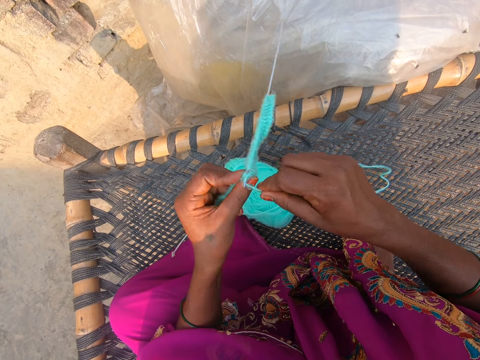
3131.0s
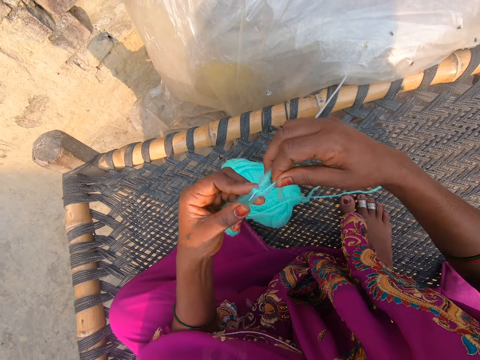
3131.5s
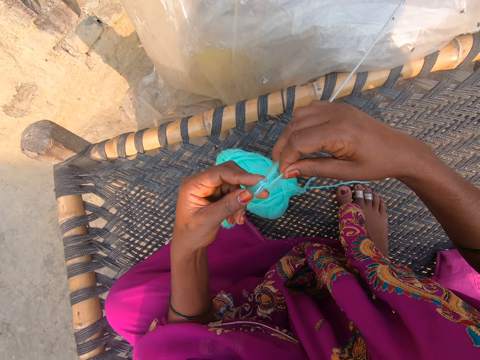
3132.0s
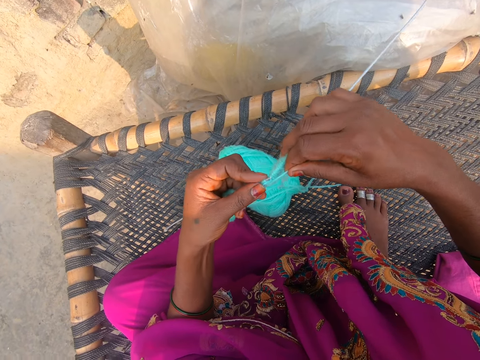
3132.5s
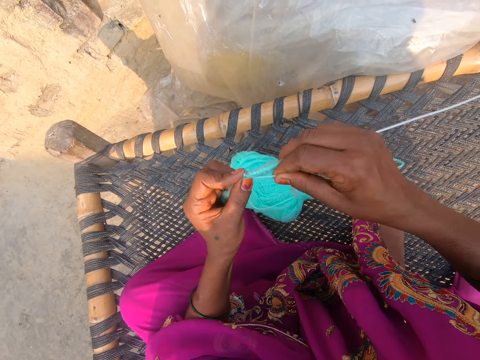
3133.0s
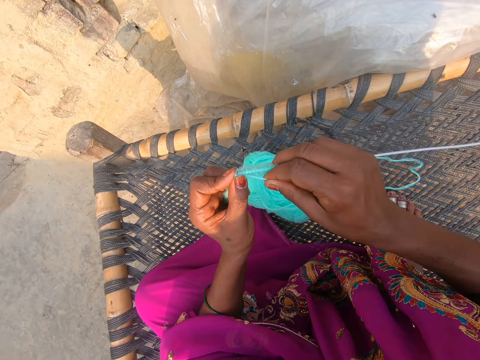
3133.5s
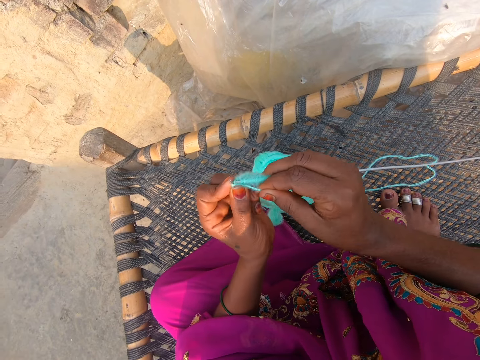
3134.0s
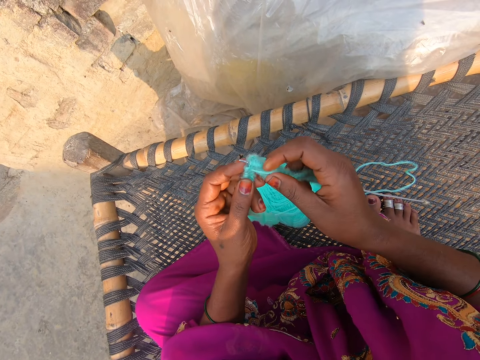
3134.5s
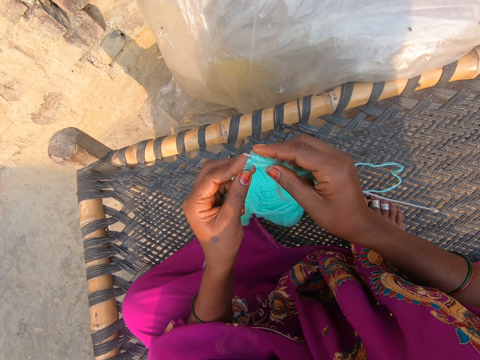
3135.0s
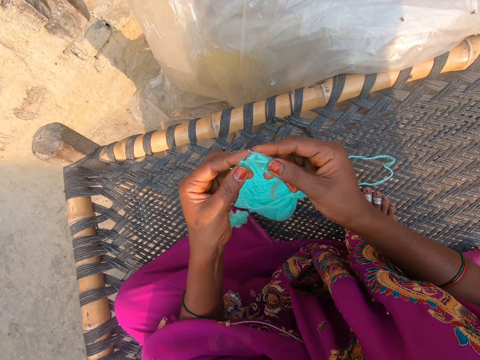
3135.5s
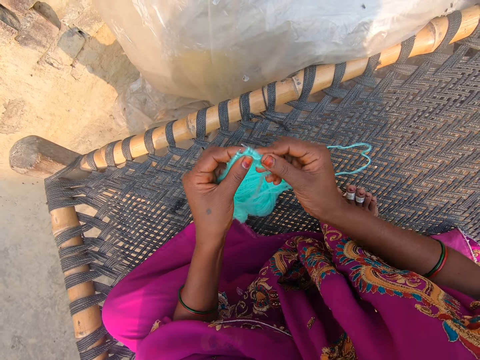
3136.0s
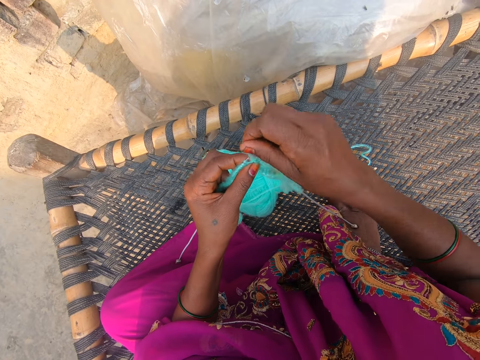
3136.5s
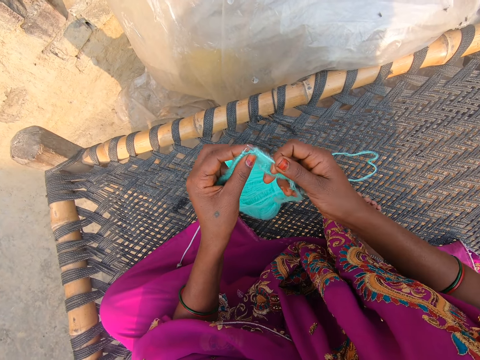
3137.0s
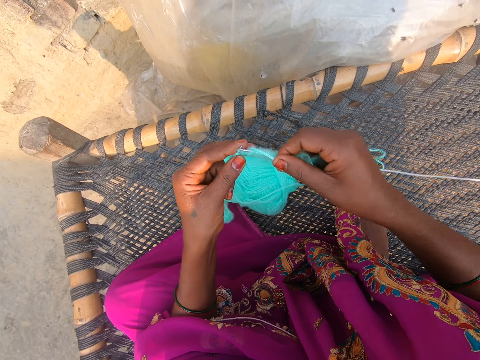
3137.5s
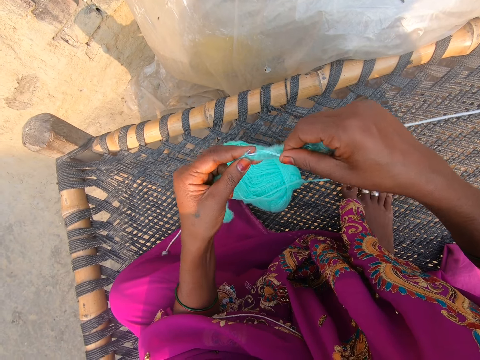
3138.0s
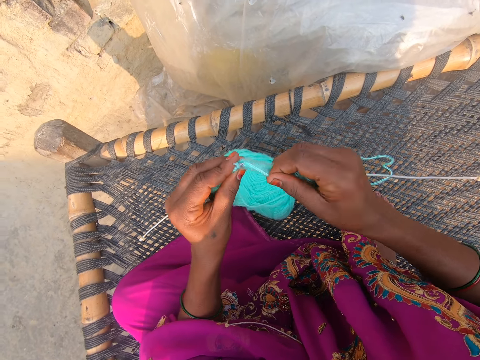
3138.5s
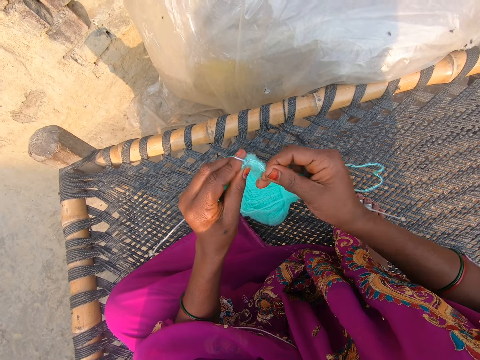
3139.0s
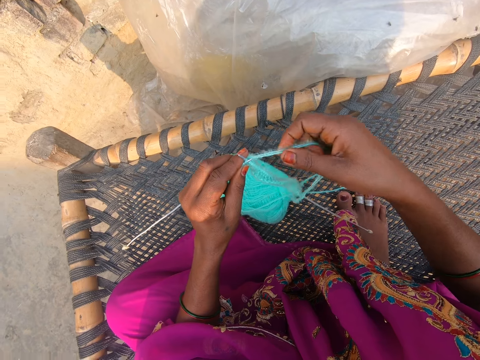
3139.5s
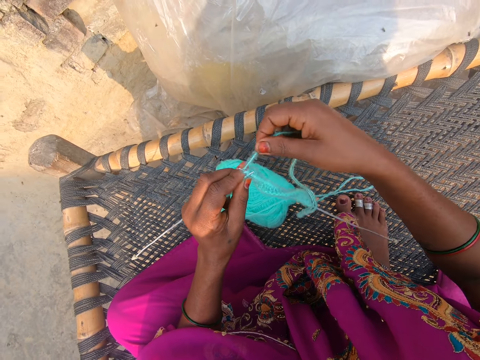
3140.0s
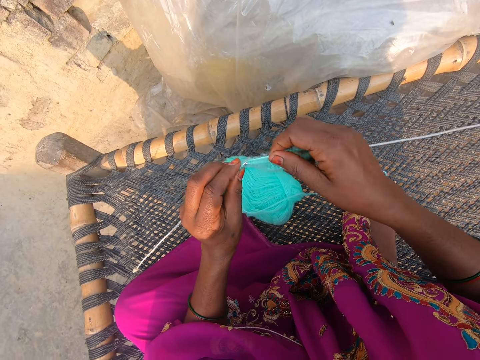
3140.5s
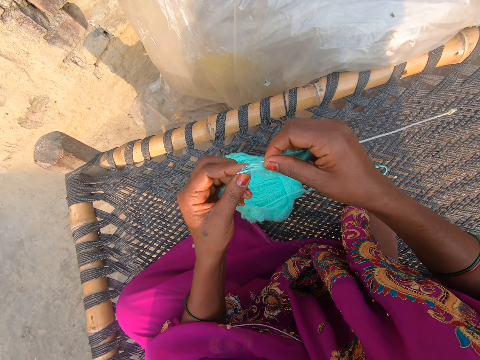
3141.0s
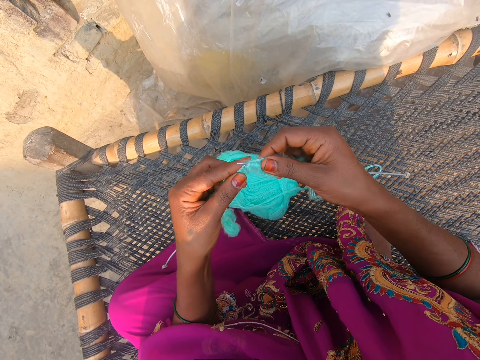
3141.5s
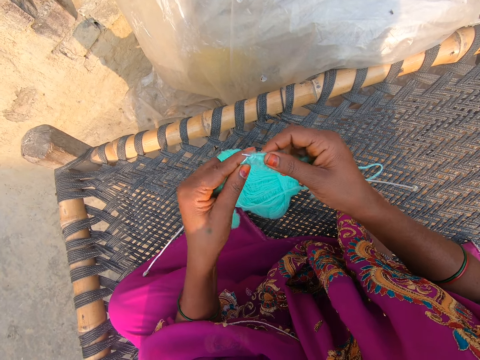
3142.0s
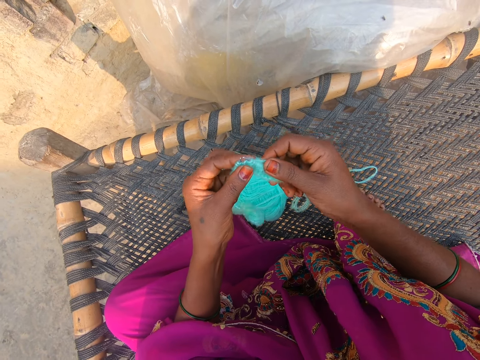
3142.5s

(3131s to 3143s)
The camera wearer knits the fabric. They move the thread around the needle hook. They do this repeatedly.

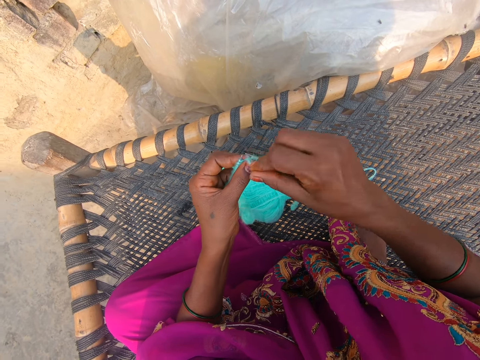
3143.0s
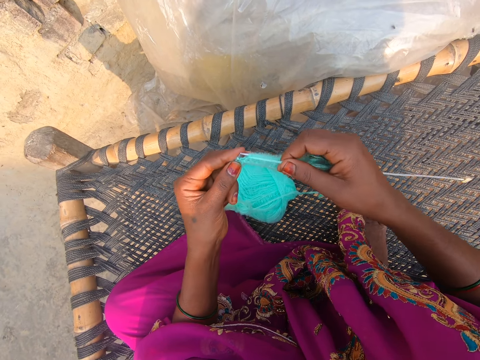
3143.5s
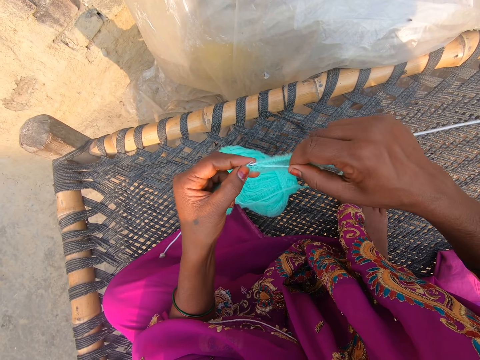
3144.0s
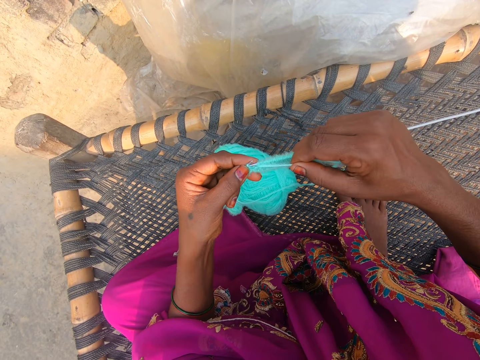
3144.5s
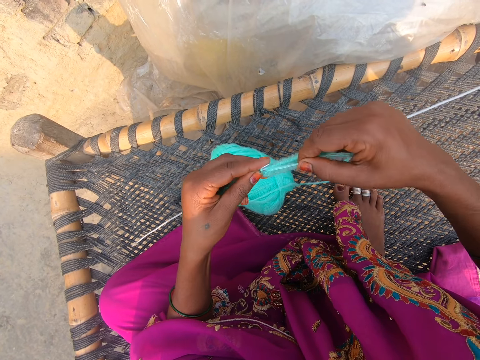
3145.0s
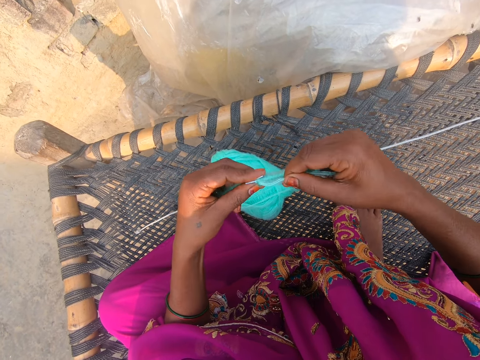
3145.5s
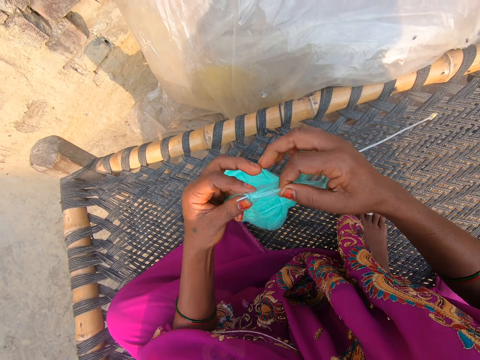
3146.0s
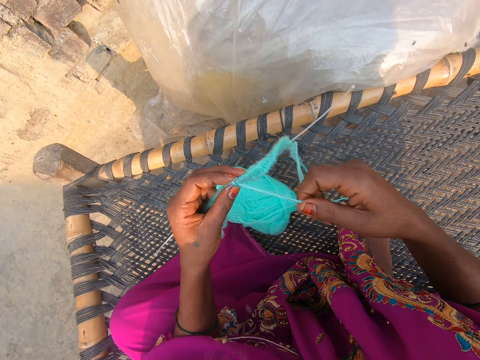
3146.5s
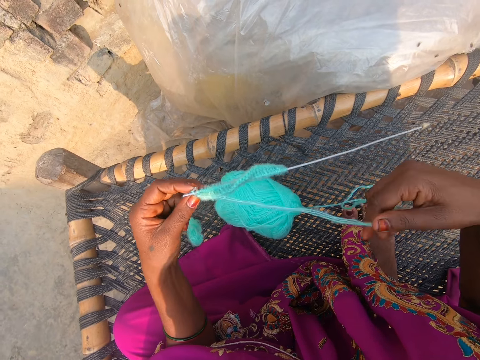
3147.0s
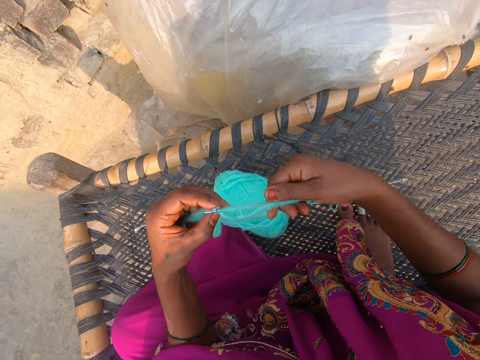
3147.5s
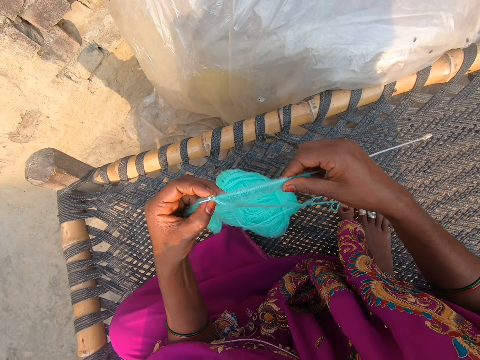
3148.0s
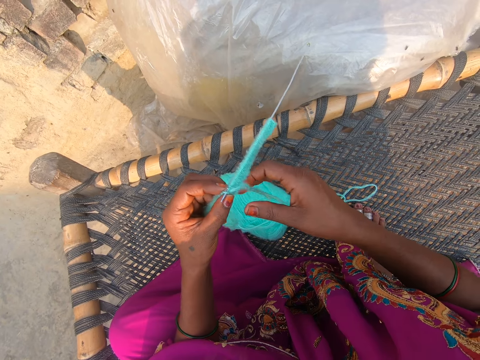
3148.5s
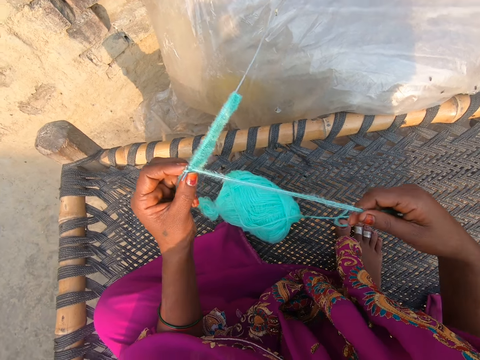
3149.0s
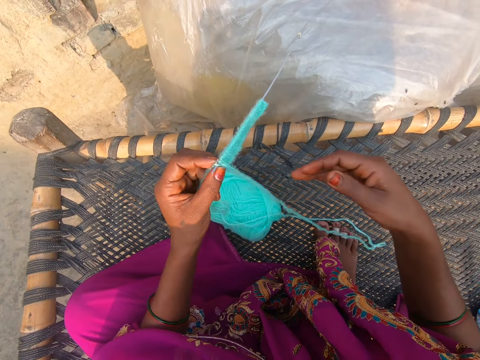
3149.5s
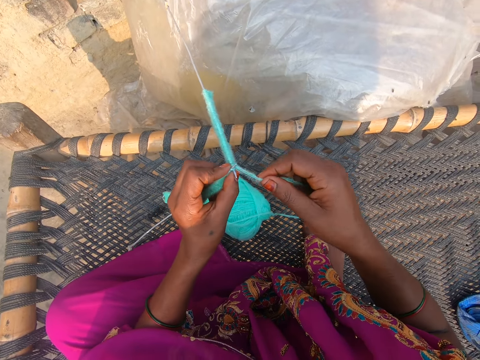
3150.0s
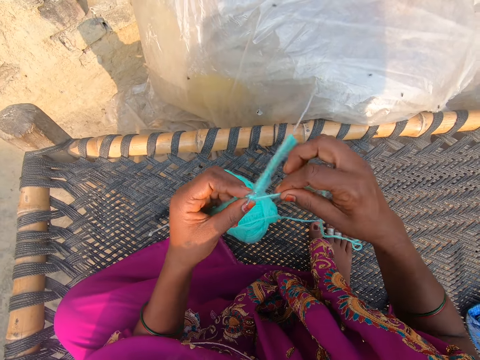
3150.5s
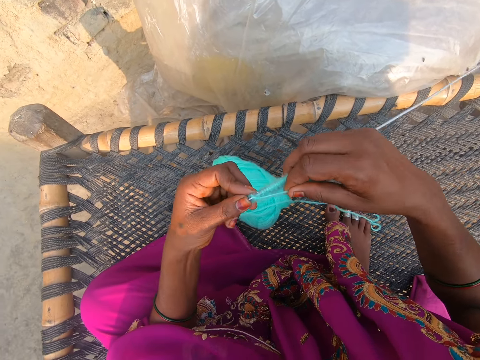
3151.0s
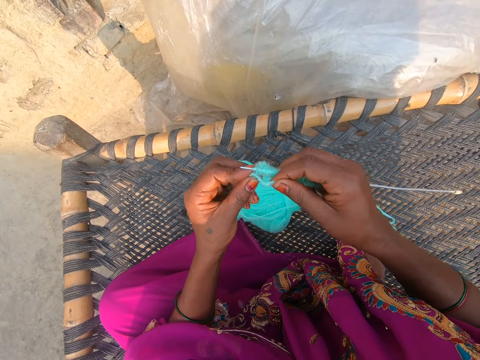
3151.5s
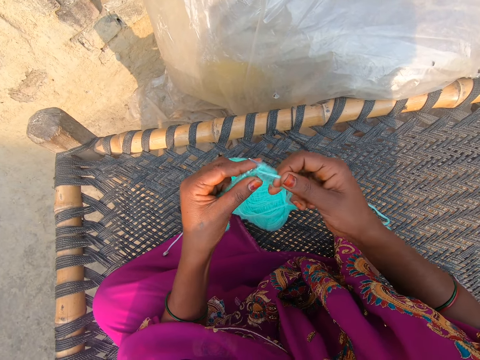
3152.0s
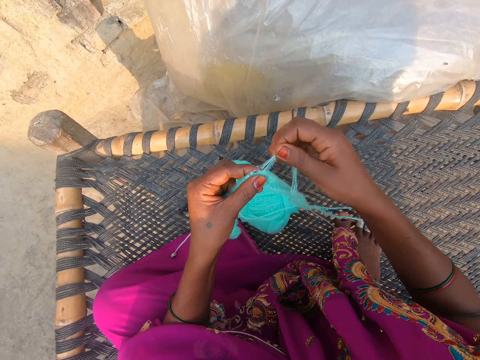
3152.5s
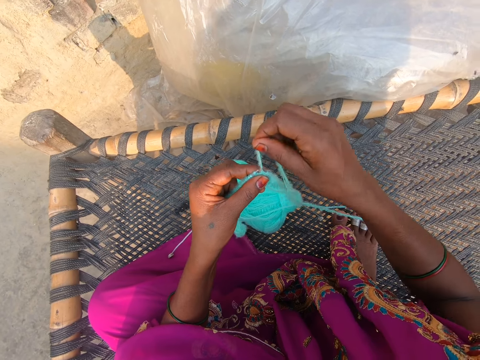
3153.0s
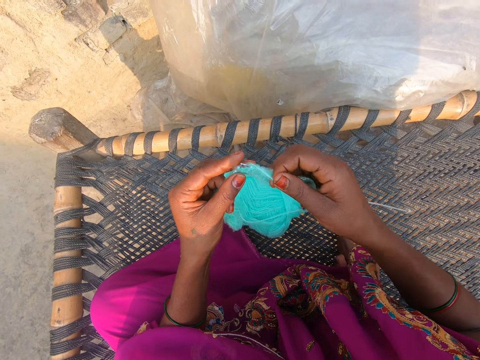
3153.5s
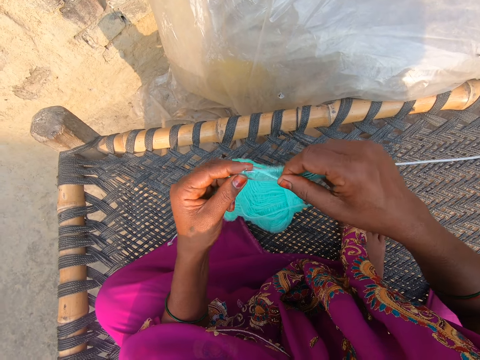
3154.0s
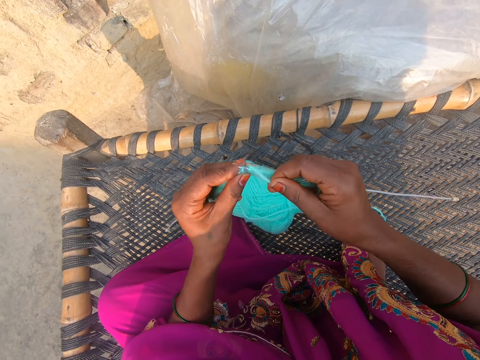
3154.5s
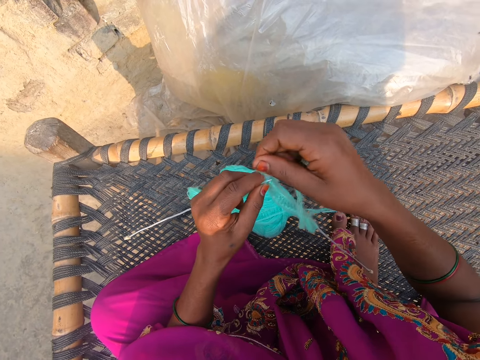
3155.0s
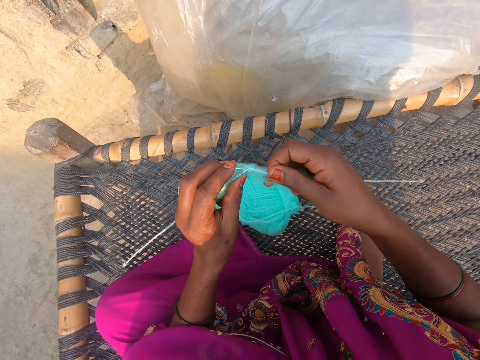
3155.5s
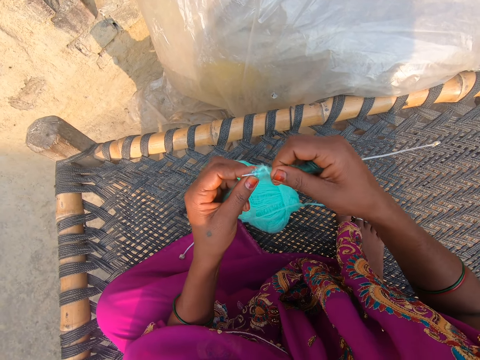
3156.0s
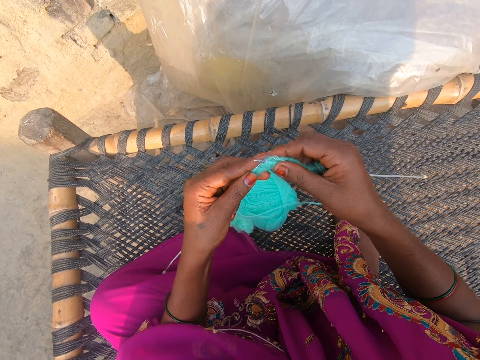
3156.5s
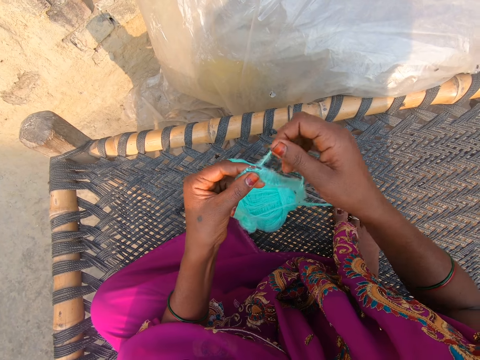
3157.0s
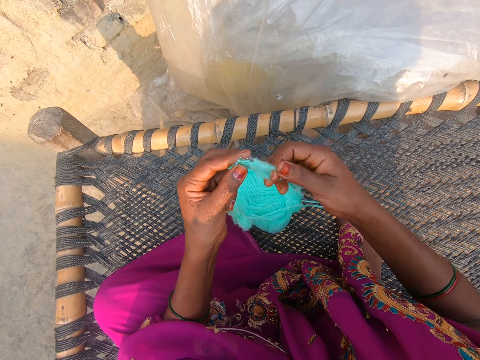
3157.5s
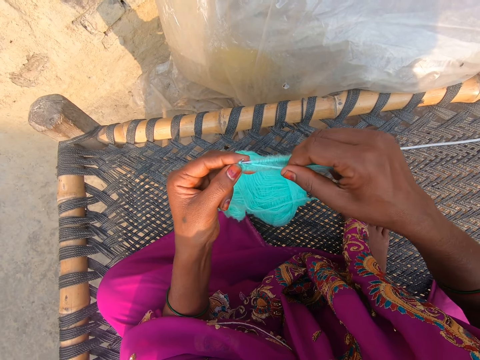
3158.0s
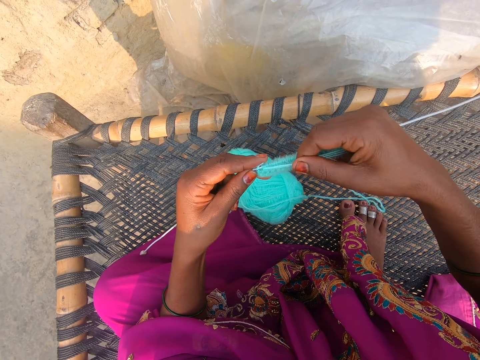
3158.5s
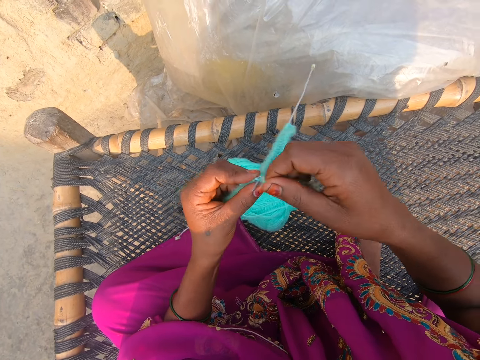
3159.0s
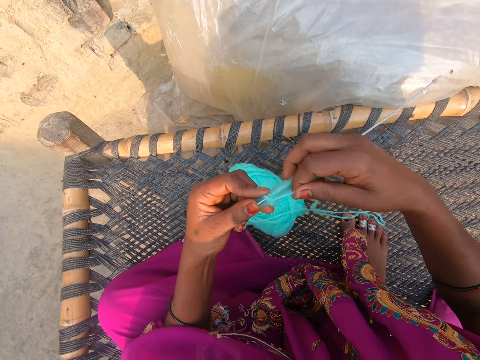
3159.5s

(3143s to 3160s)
The camera wearer moves the thread around the needle hook. They align the thread. They move the thread around the needle hook. They straighten the thread. They knit the fabric. They move the thread around the needle hook. They do this repeatedly.
